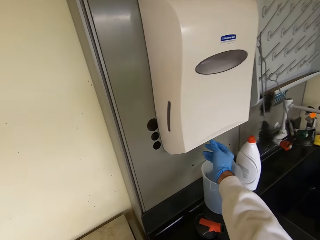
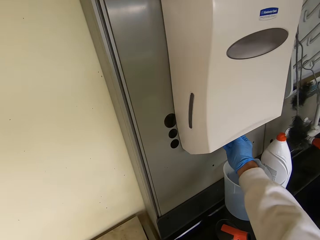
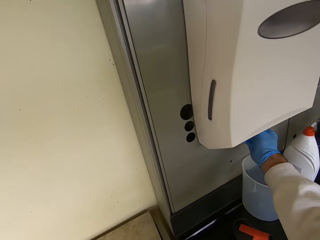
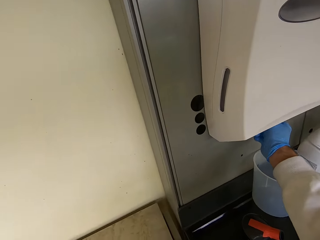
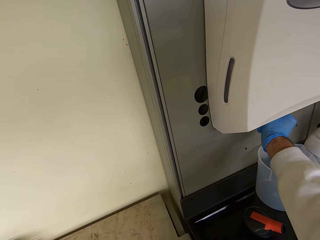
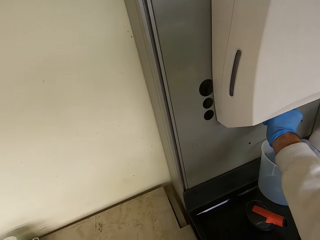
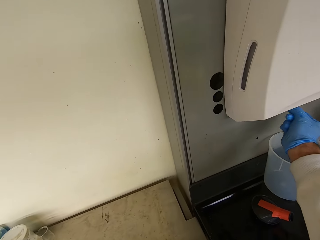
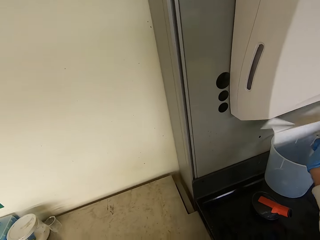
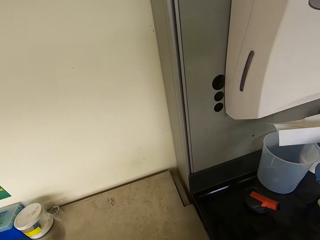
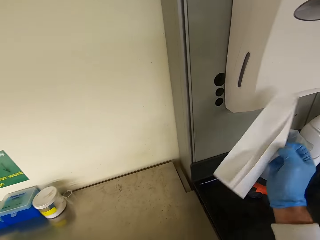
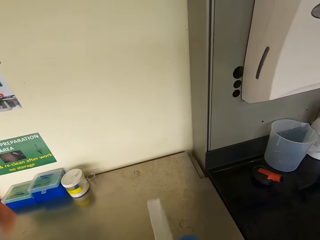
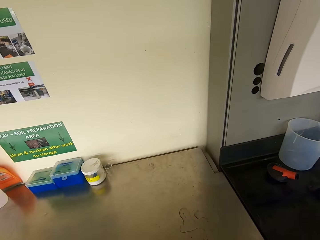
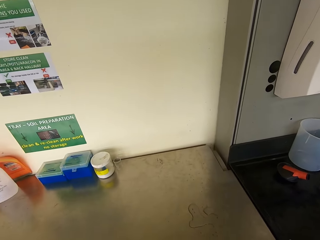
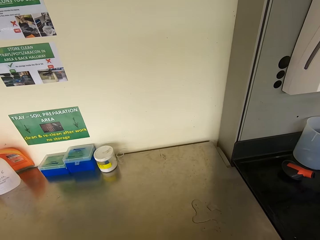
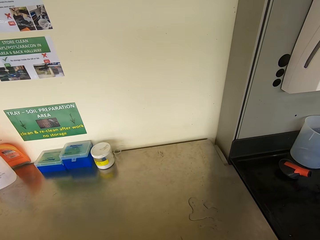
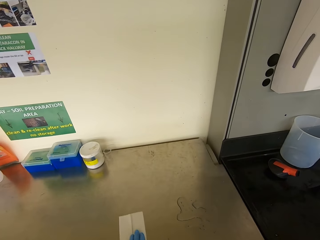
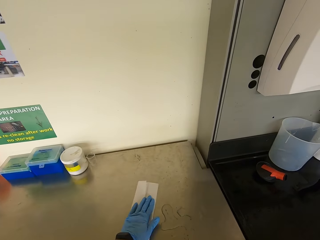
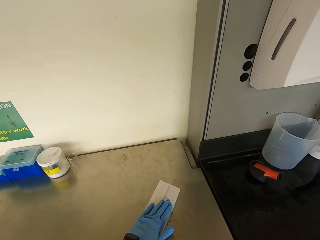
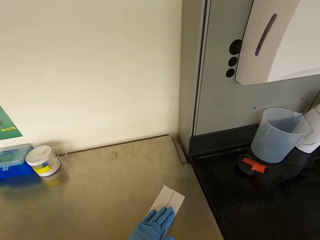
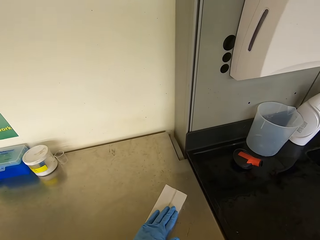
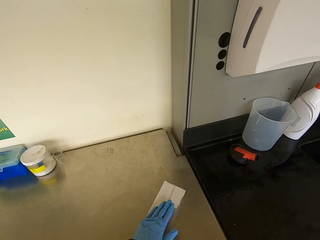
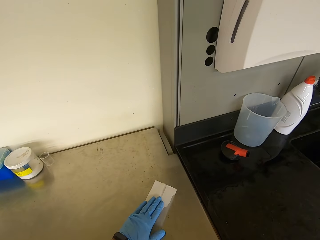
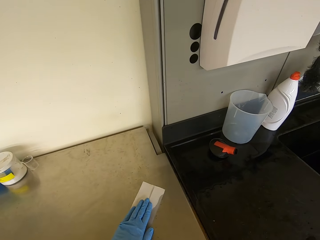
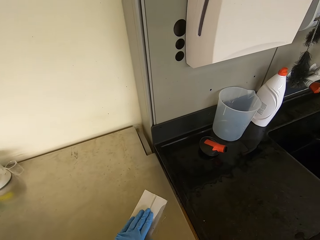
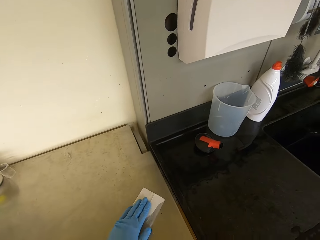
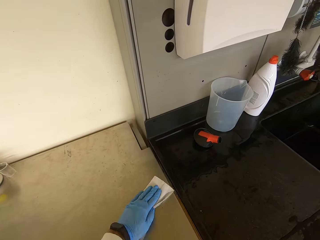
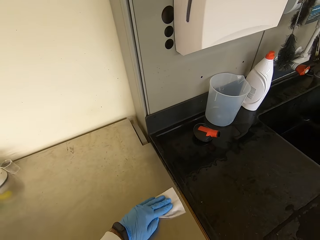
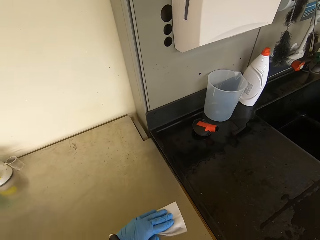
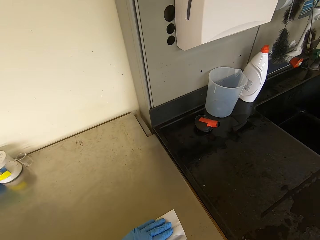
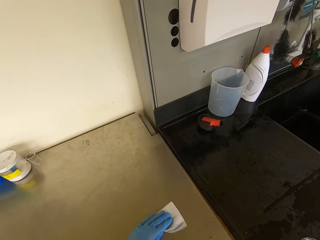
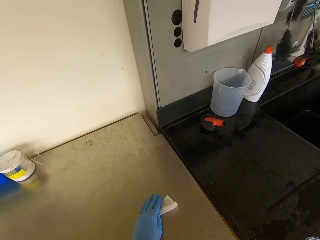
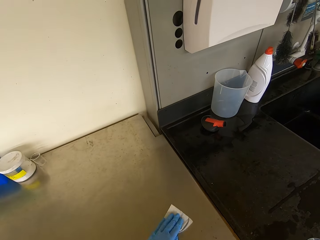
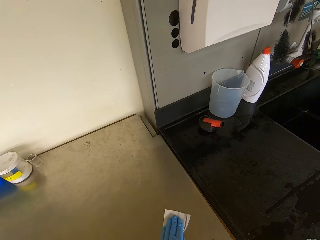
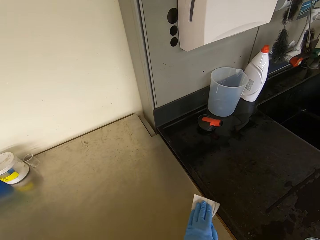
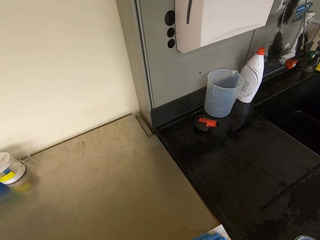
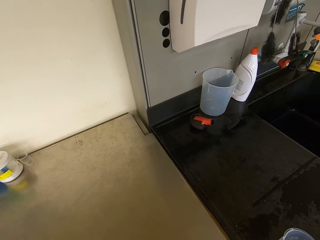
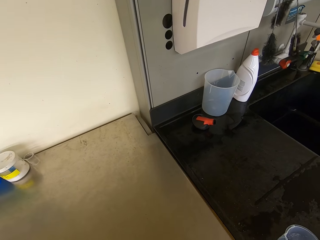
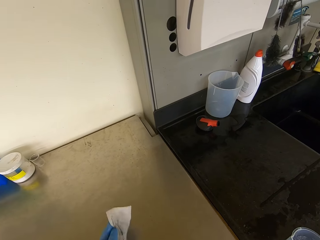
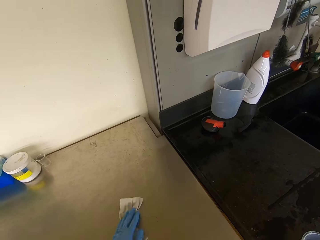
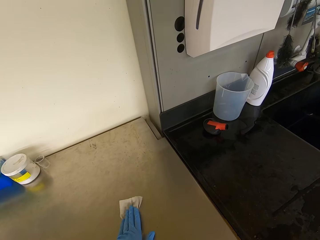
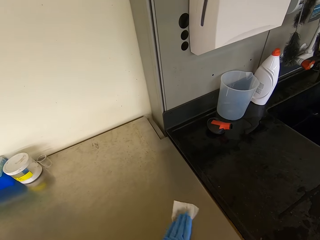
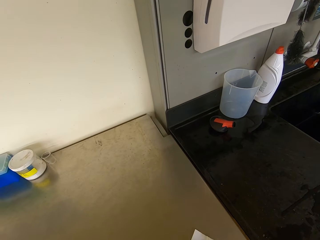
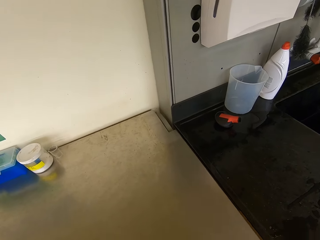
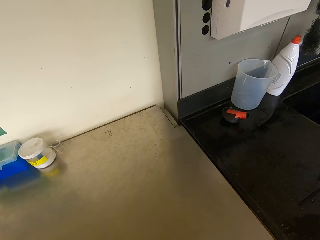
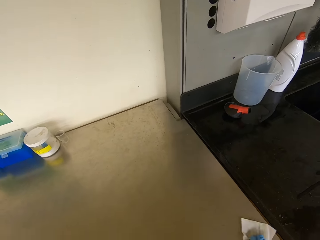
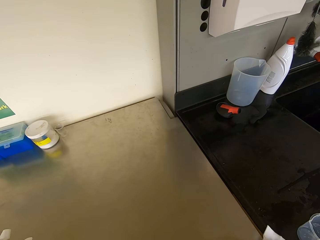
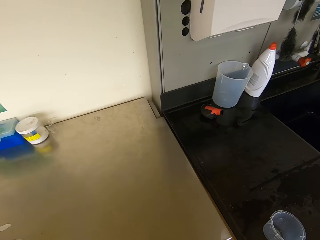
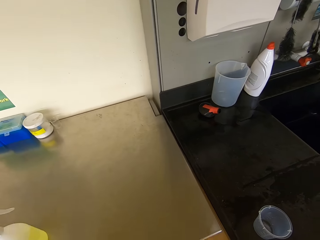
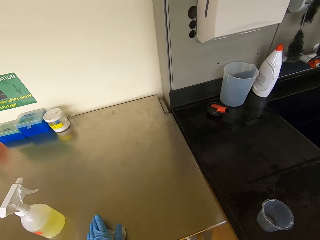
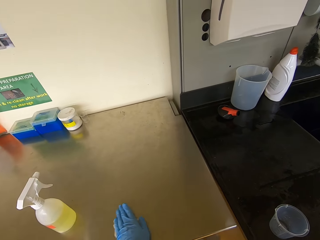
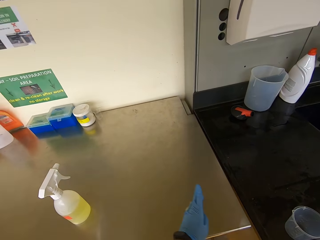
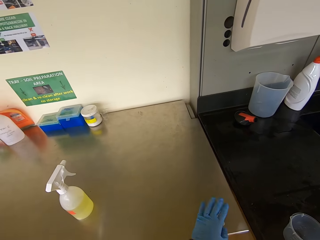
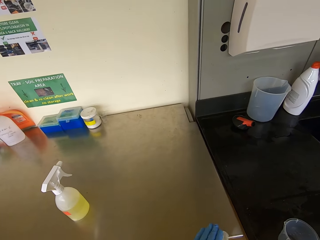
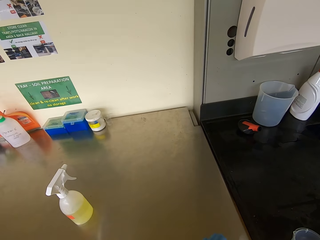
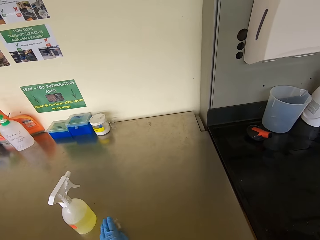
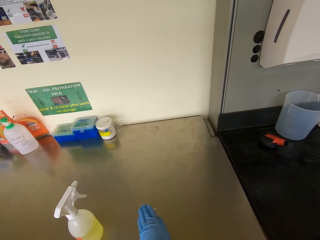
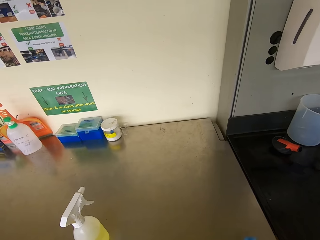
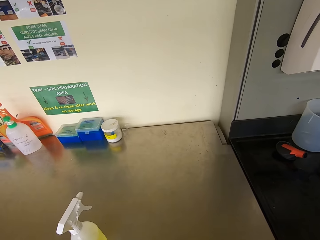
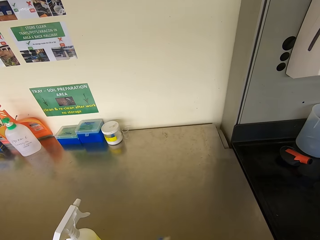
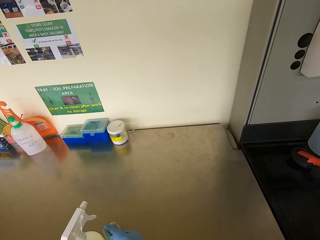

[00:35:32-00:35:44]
The camera wearer picks up a tissue paper. They cut the tissue. They wipe the table and dry the counter.

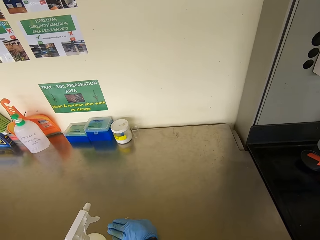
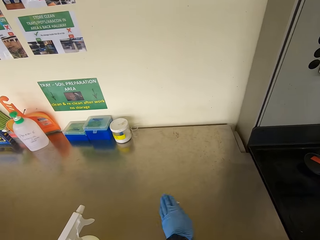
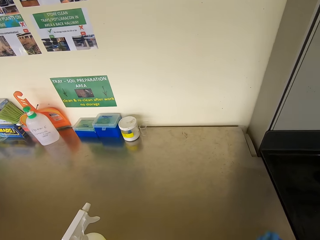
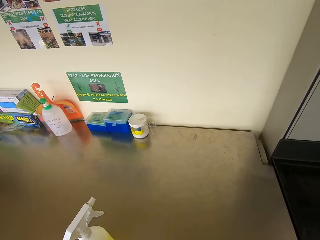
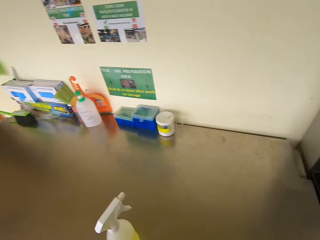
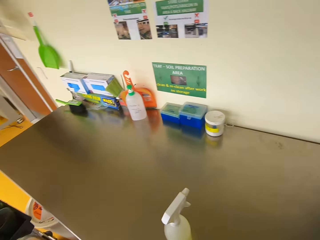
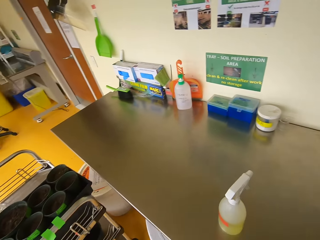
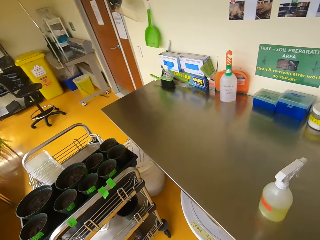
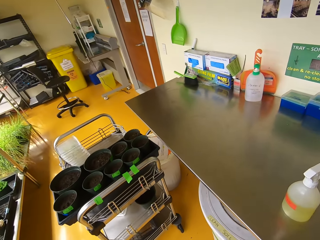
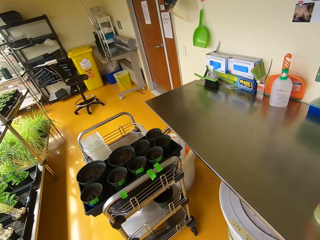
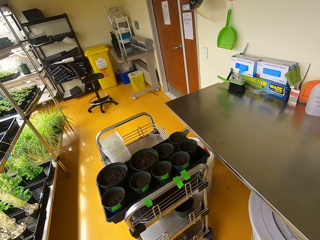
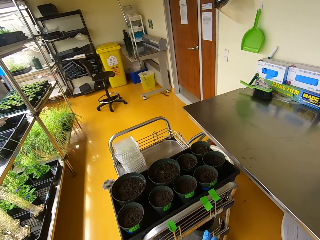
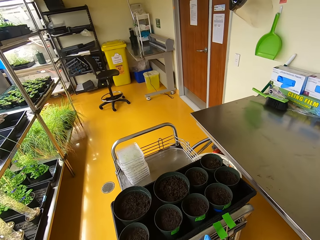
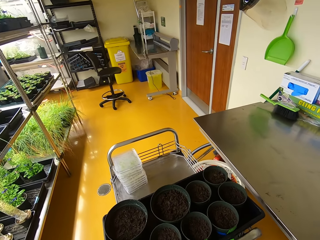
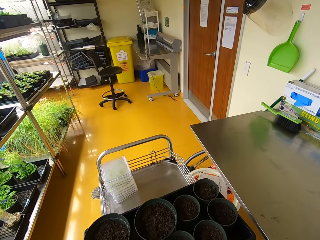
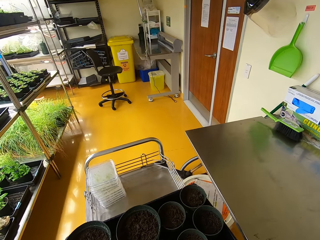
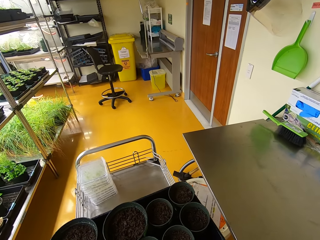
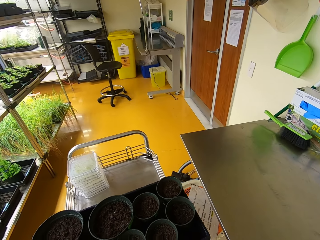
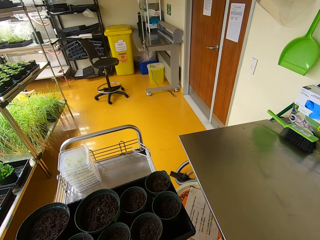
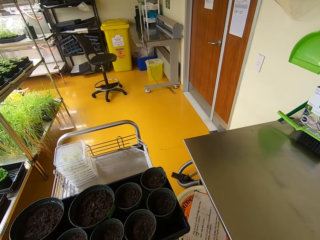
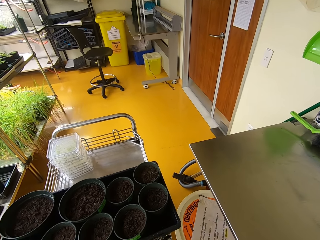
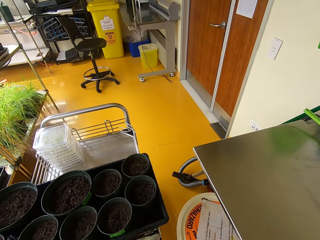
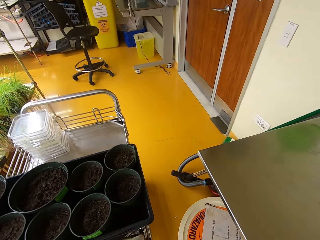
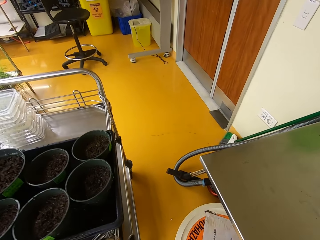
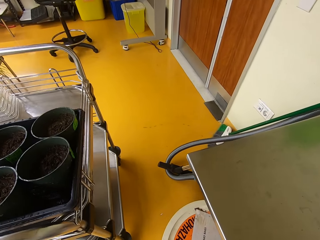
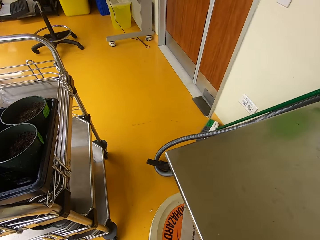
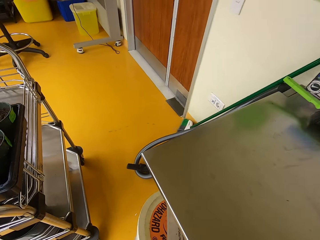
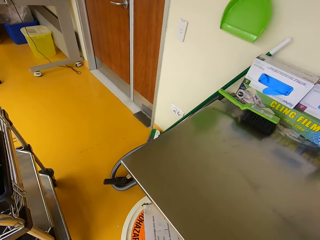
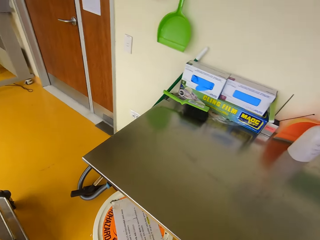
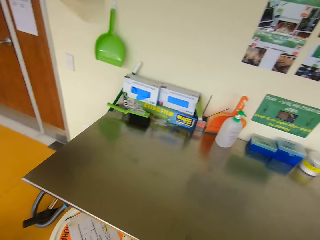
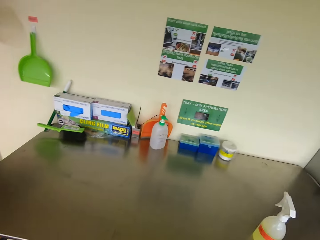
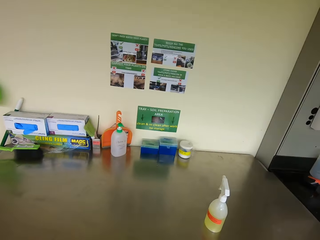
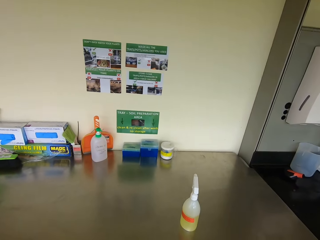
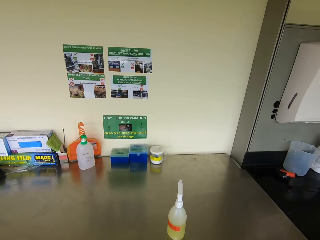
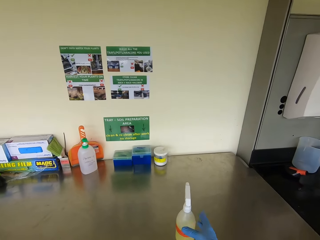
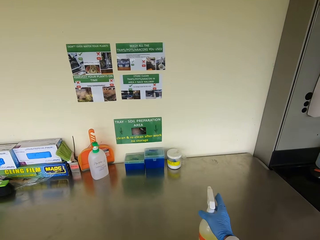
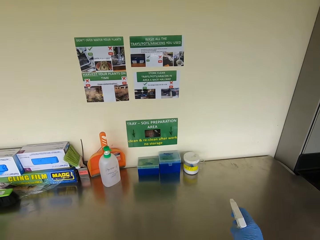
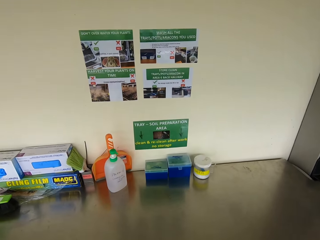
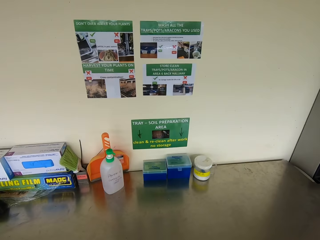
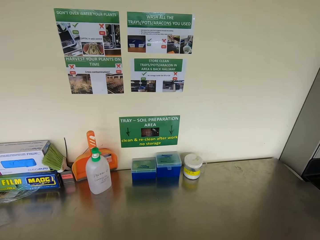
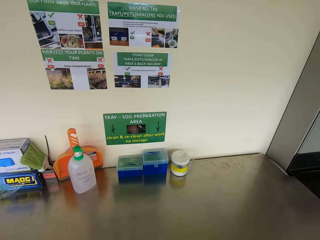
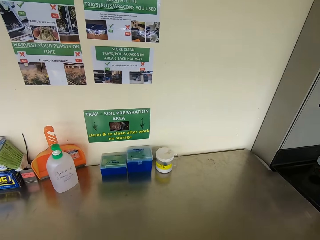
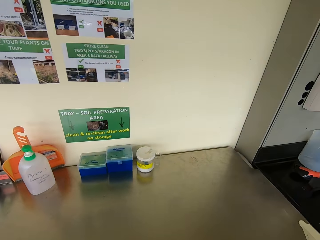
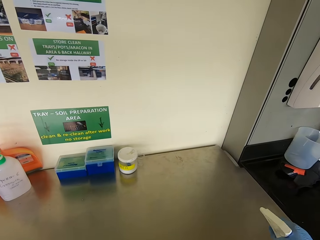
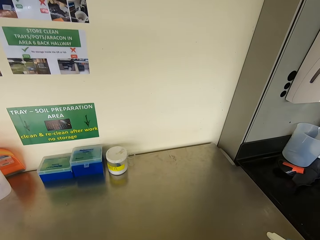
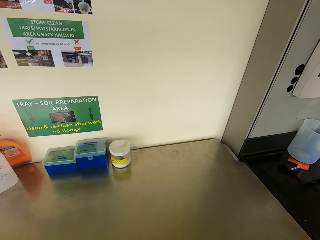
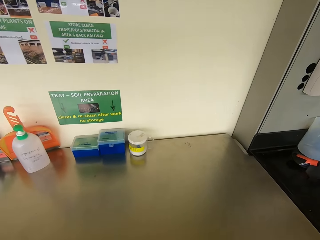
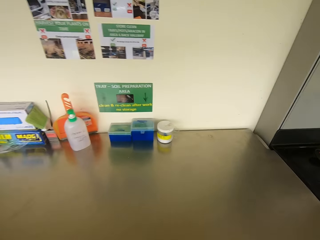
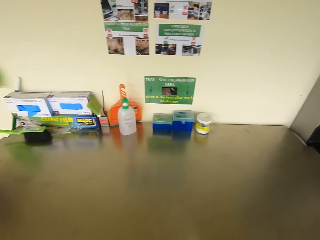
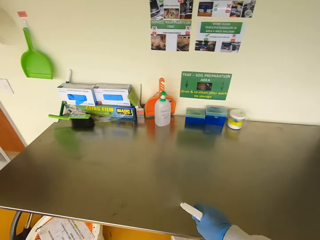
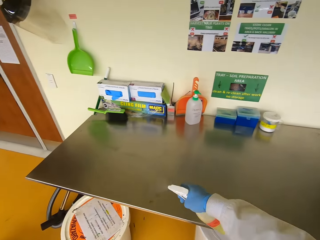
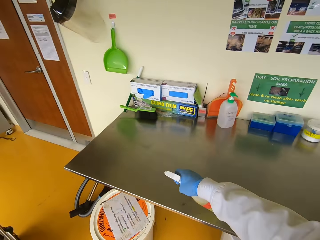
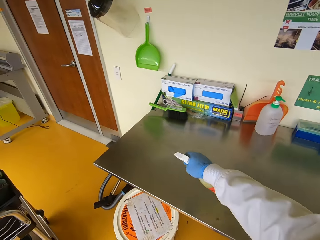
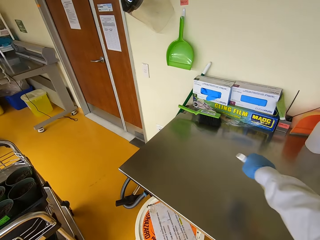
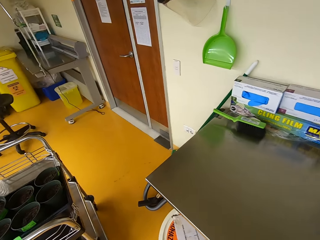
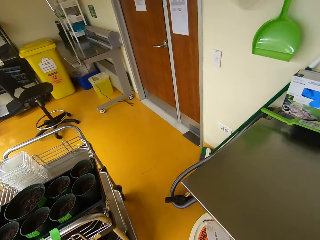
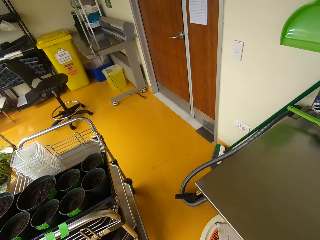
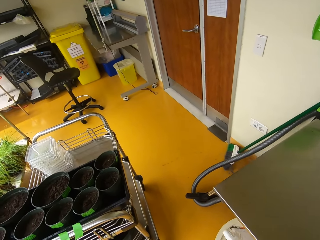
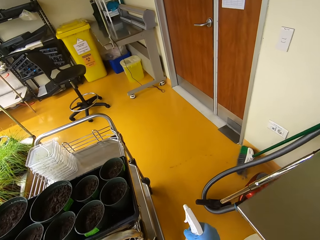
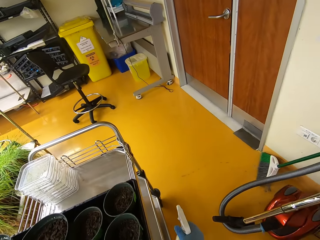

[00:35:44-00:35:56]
The camera wearer pushes the trolley. They turn, pick up the sprayer, and spray water on the counter.
